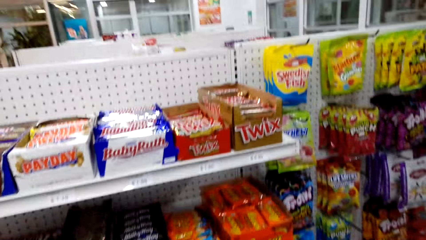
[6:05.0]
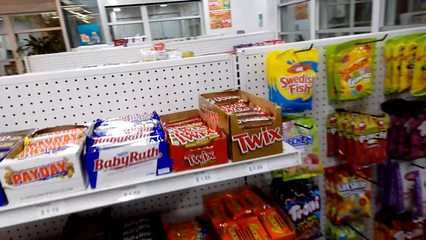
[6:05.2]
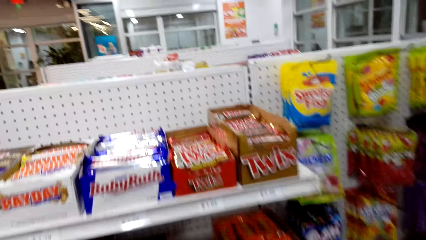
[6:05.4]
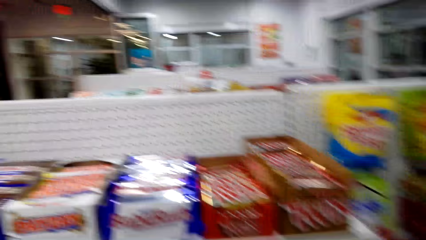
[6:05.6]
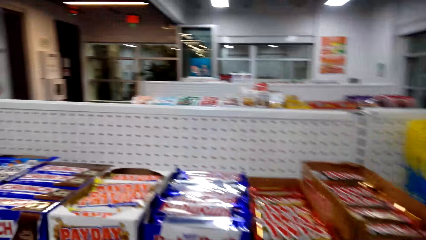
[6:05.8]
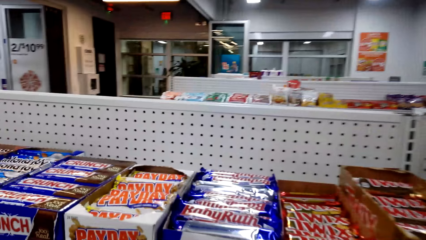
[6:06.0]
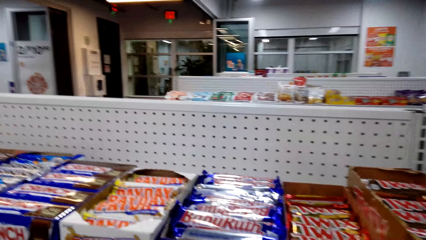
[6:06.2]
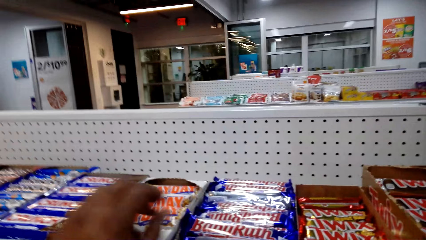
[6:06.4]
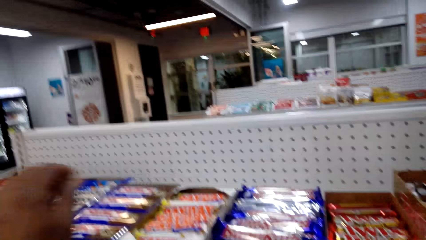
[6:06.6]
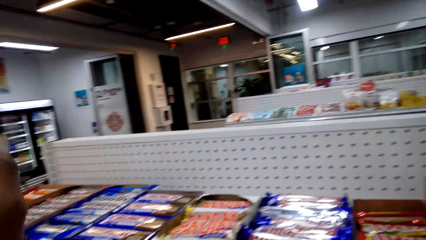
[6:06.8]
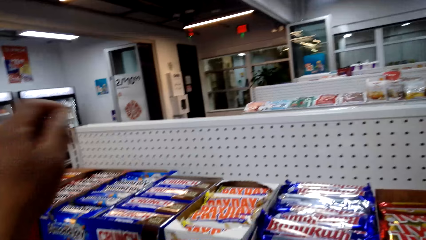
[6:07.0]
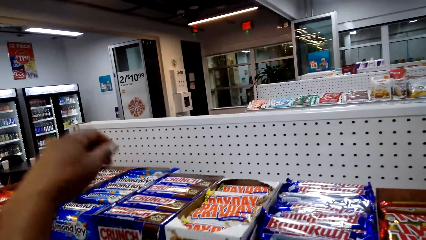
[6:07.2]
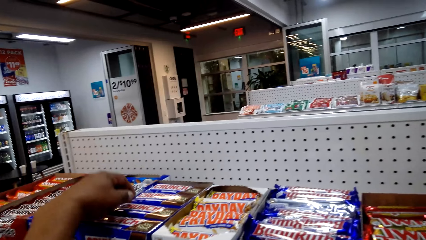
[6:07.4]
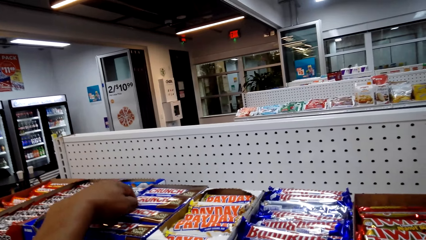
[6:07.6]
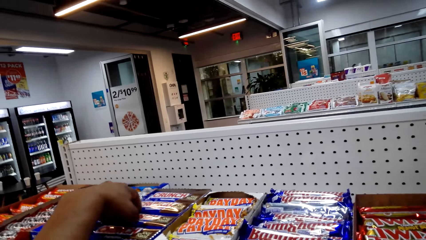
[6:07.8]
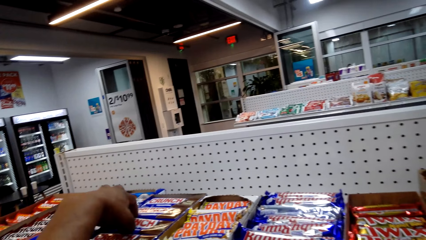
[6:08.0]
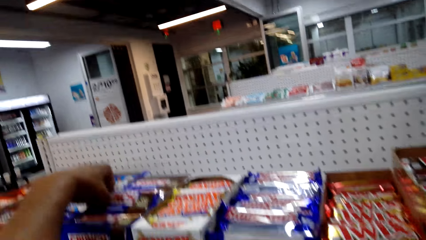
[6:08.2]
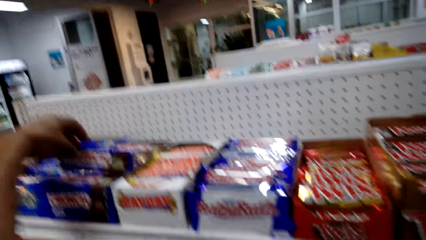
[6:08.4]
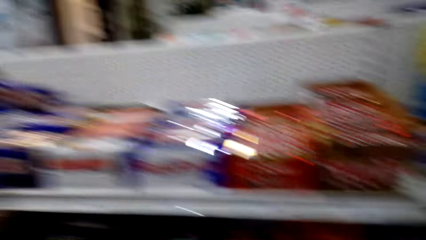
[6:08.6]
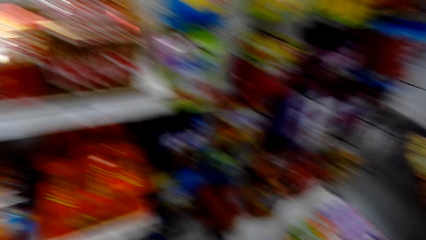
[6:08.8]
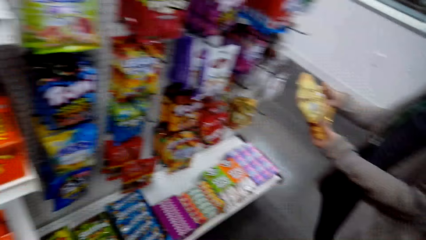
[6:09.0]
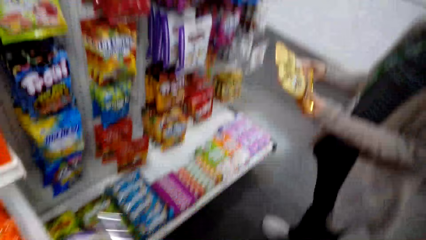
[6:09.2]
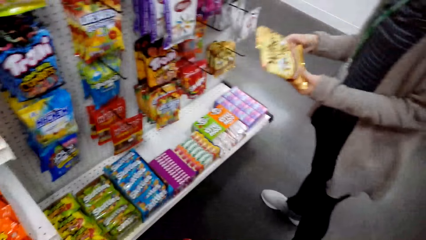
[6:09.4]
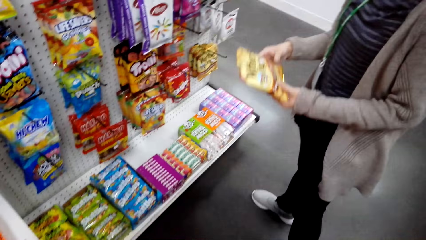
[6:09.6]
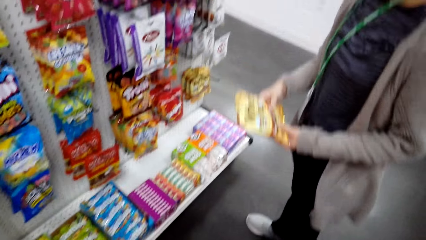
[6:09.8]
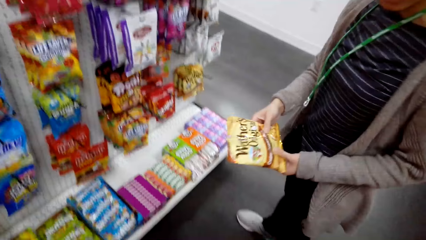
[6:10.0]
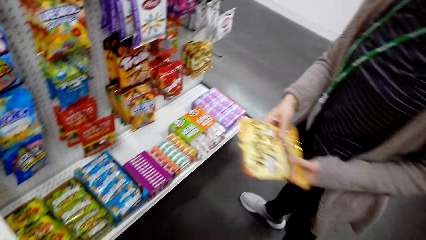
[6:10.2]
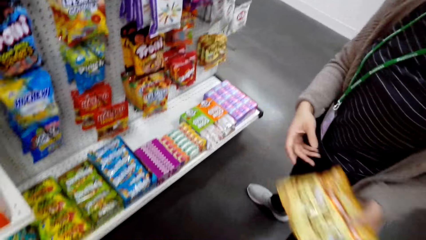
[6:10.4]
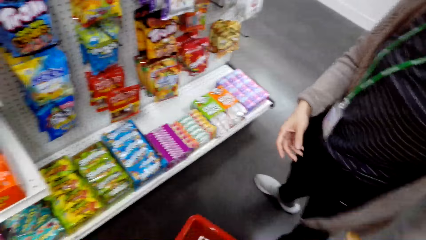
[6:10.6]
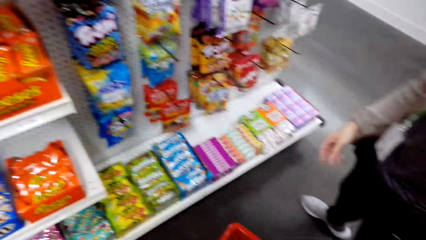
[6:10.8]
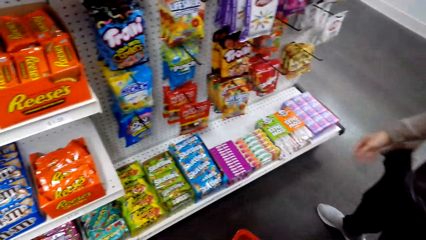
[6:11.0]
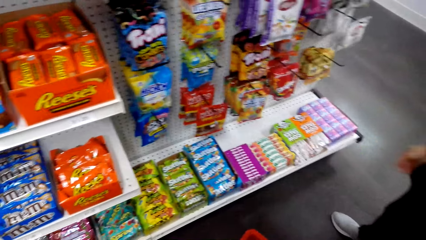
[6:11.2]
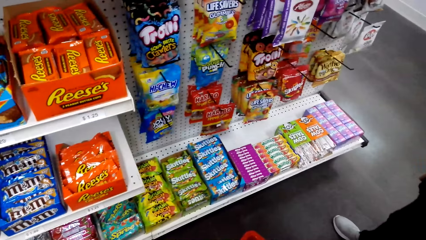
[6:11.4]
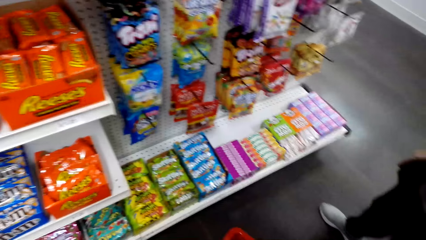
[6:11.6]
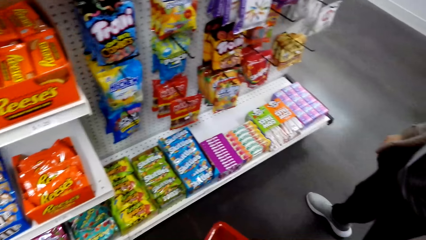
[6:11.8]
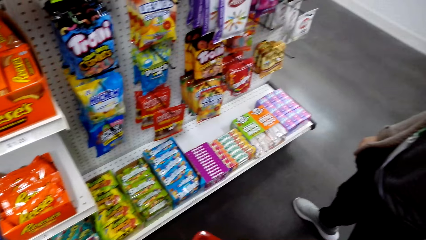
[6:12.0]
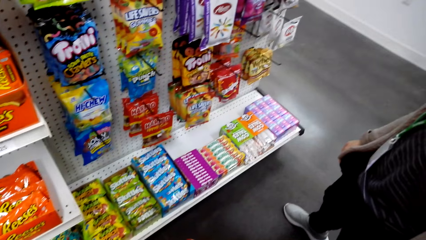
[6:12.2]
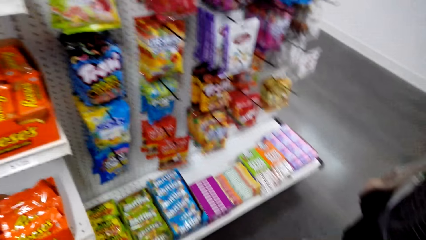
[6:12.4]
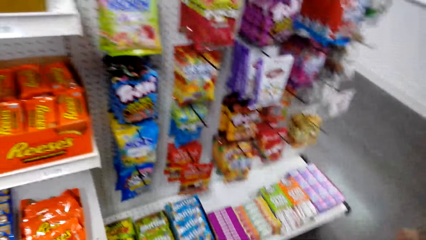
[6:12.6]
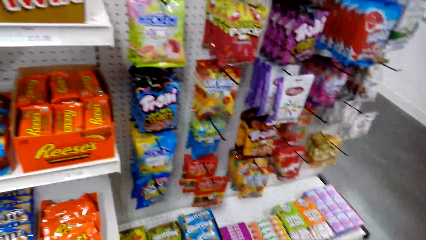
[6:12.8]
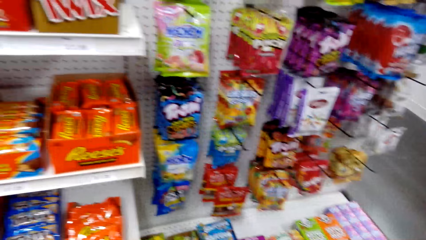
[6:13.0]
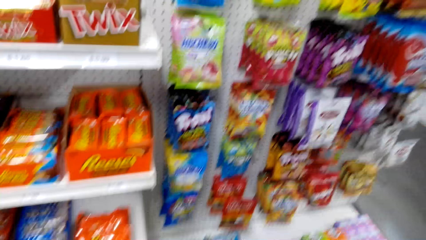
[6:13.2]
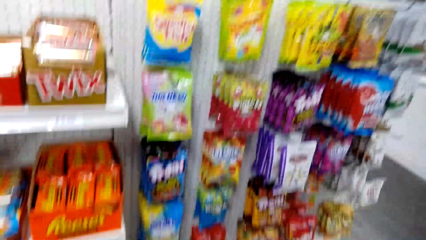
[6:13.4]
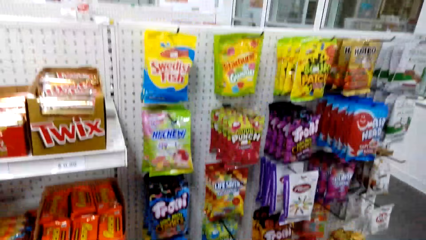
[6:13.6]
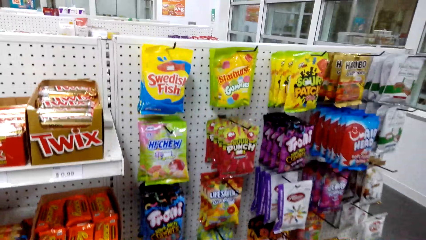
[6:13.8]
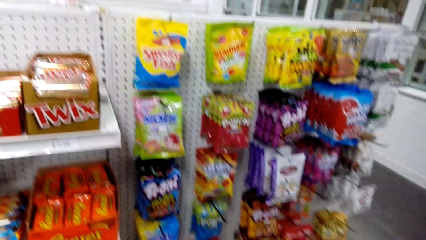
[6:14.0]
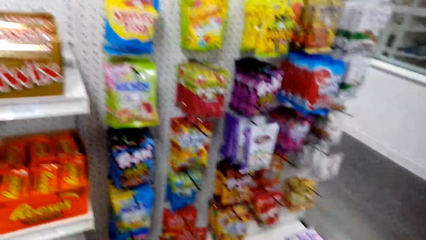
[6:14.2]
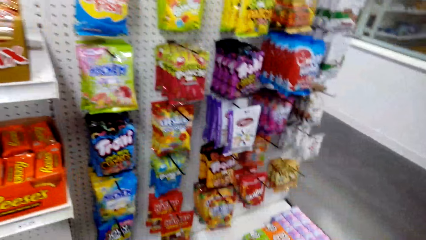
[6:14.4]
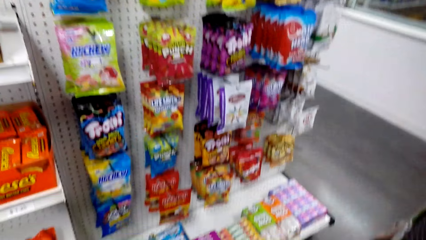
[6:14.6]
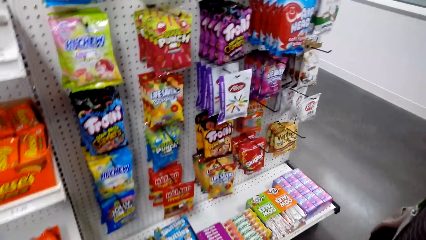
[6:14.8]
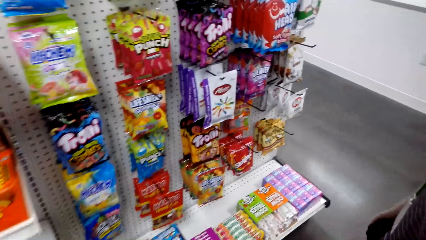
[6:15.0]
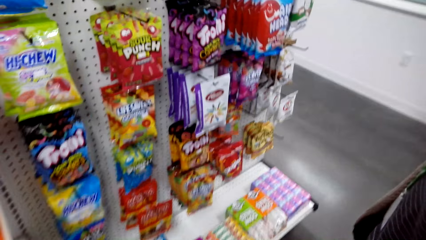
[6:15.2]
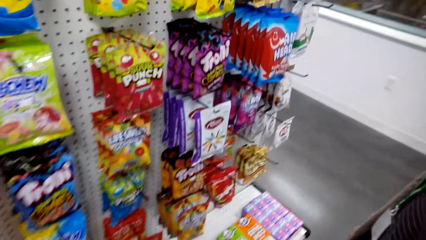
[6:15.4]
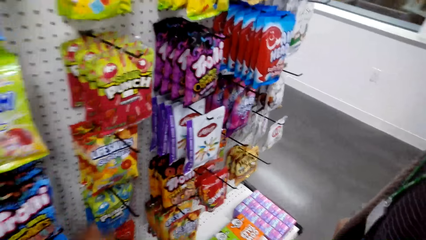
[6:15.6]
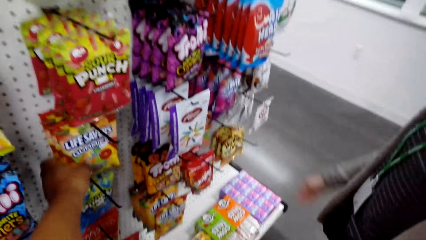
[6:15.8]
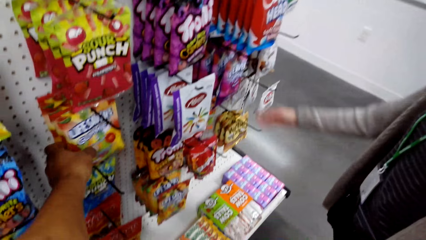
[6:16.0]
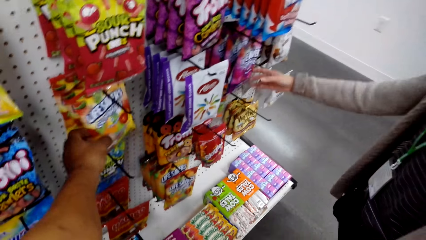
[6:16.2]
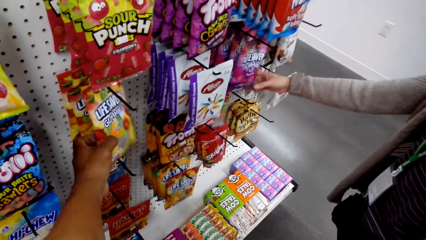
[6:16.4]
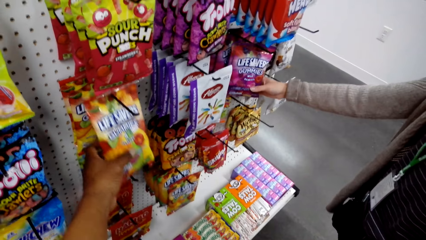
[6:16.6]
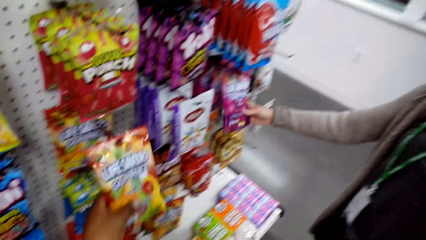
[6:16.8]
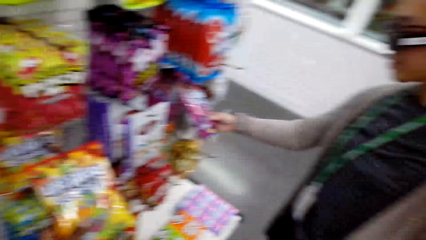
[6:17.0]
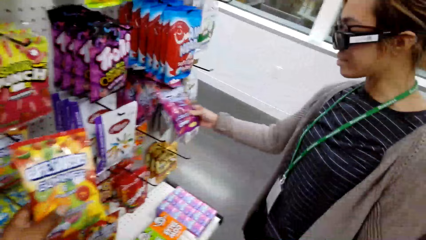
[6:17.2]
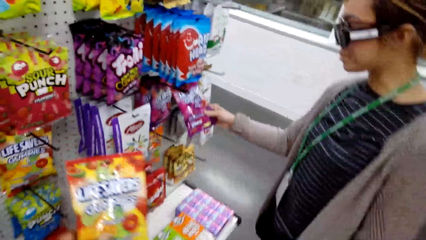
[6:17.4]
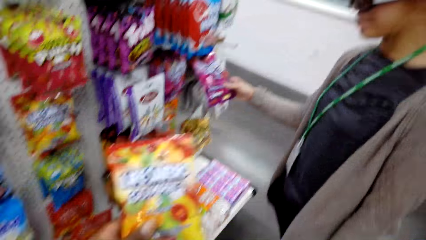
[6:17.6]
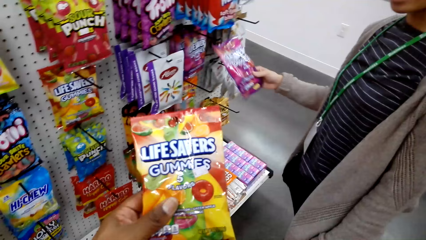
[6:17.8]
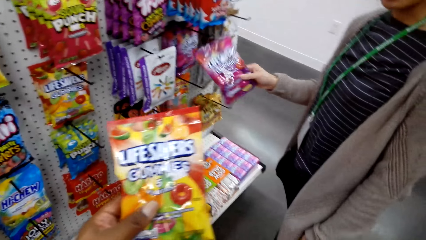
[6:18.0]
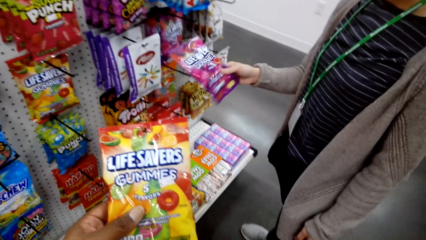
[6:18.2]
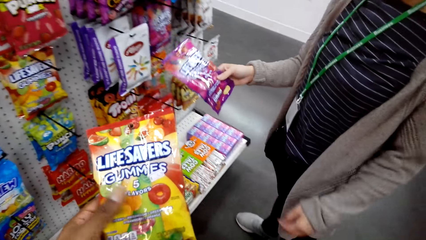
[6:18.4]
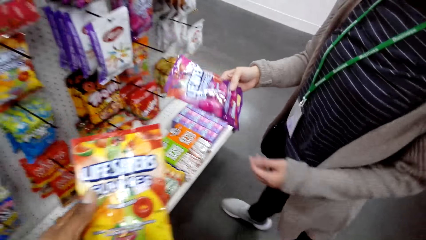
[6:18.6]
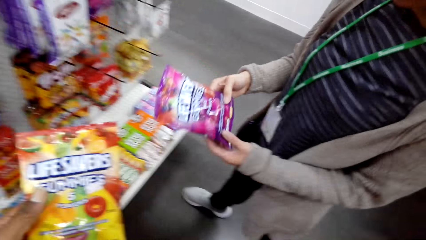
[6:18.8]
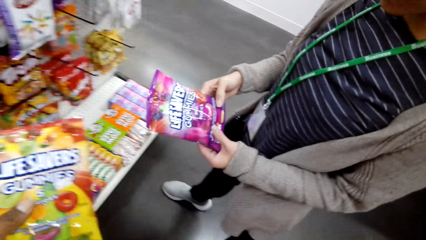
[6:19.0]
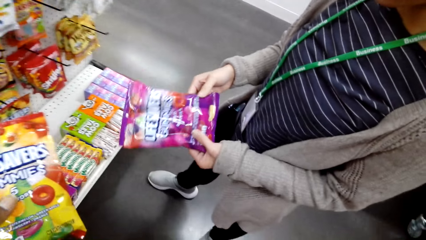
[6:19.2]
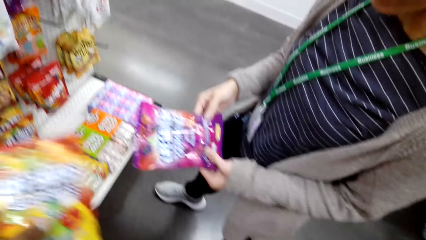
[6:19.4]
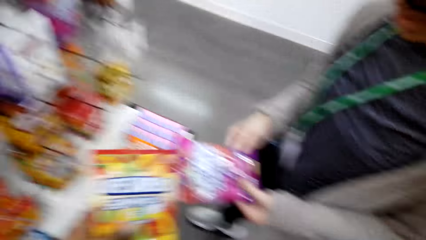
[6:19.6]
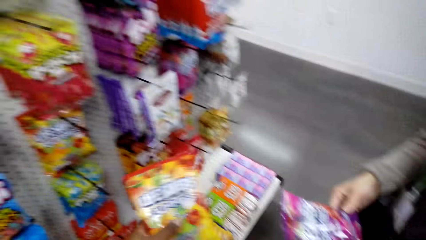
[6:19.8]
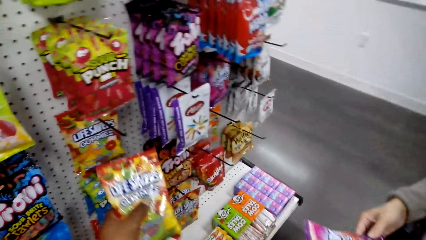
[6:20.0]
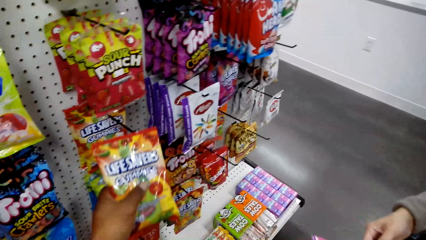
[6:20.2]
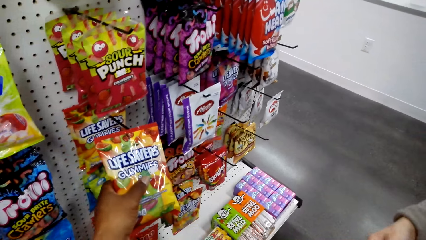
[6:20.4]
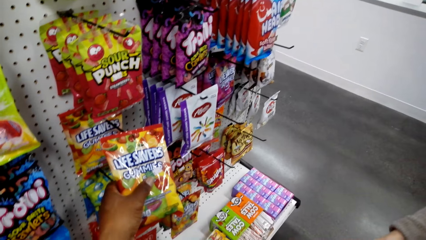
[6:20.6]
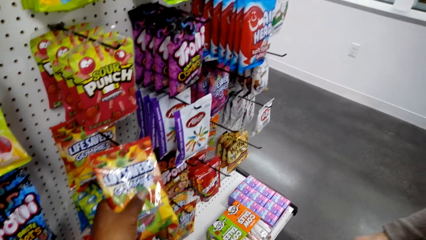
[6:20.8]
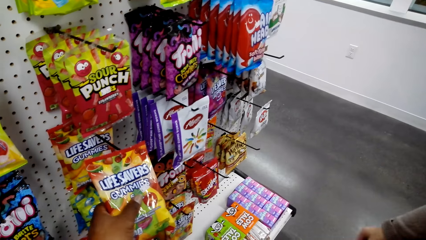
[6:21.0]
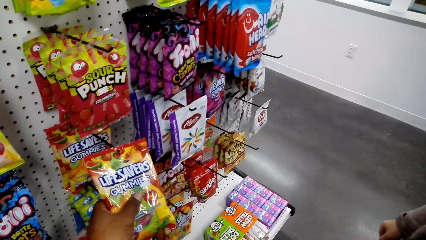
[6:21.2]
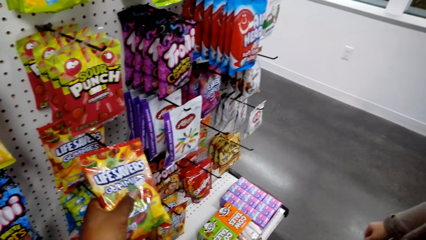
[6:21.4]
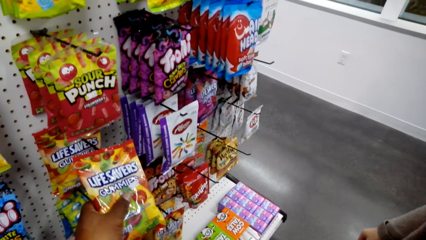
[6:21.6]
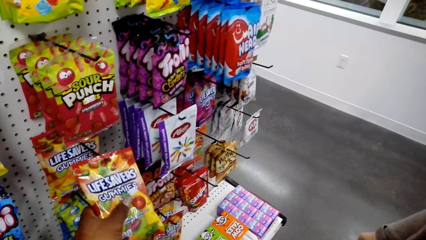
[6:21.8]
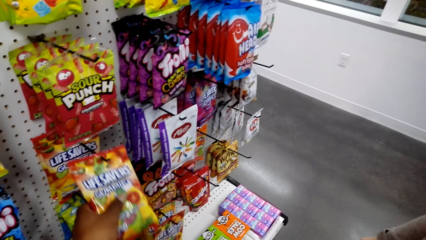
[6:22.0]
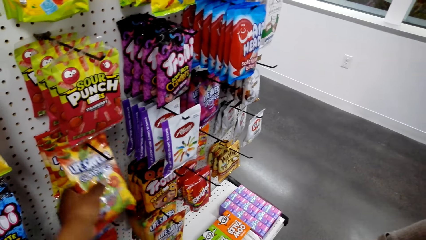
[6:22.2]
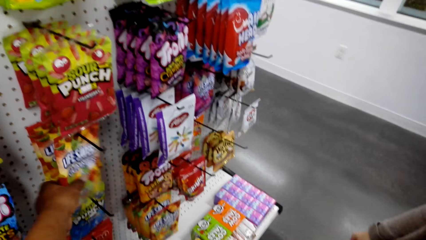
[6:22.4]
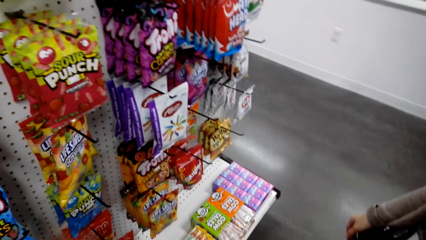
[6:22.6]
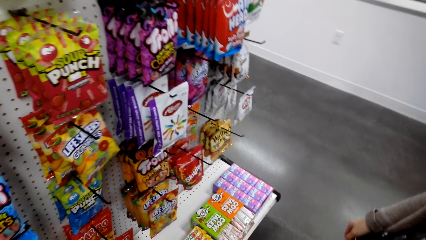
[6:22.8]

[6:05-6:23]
The camera wearer picks up a Crunchy. A woman holds Werther's with both hands. The woman puts the Werther's in the shopping basket. The camera wearer looks around the shelves and walks around. They pick Lifesavers gummies. The woman picks Lifesavers gummies and holds the Lifesavers gummies with both hands. The camera wearer looks at the Lifesavers. The woman checks the Lifesavers. The camera wearer returns the Lifesavers on the shelf.
